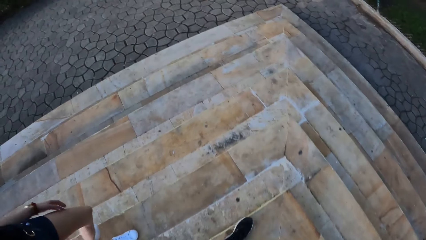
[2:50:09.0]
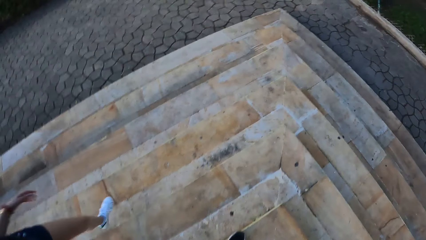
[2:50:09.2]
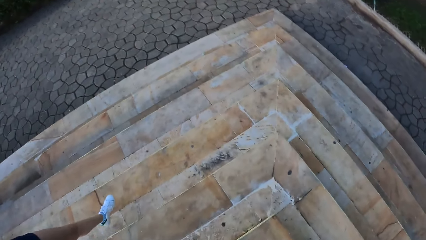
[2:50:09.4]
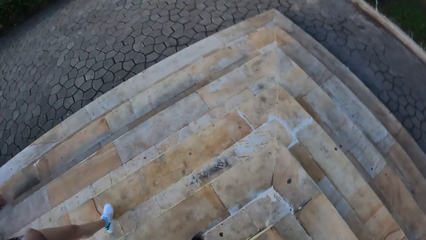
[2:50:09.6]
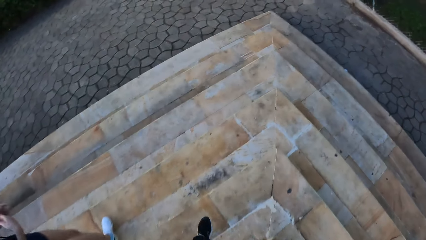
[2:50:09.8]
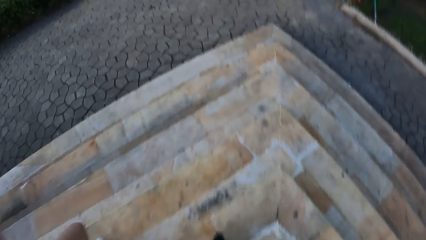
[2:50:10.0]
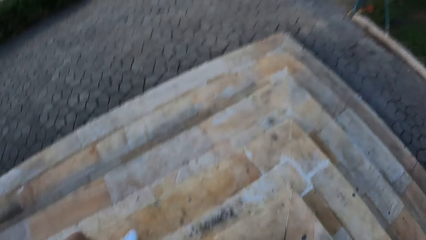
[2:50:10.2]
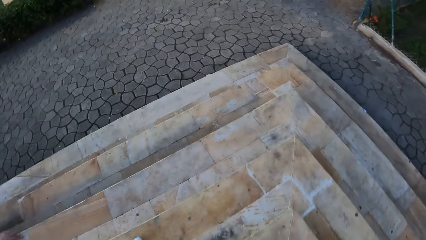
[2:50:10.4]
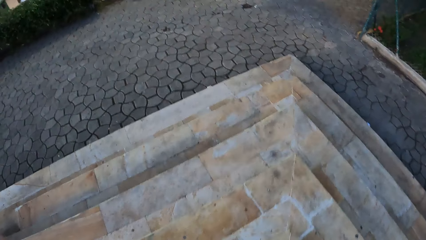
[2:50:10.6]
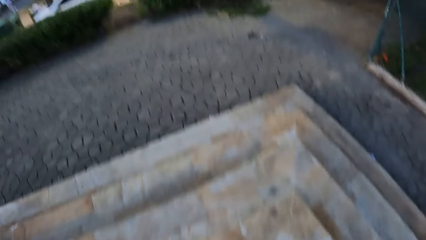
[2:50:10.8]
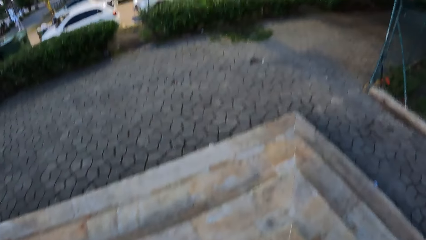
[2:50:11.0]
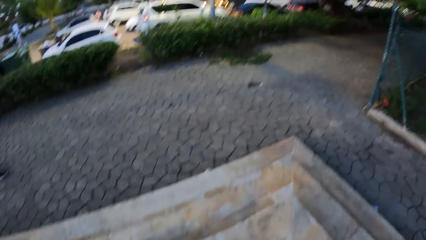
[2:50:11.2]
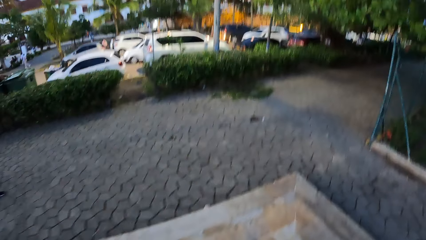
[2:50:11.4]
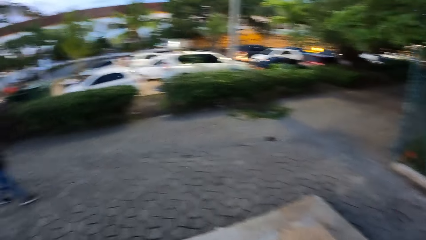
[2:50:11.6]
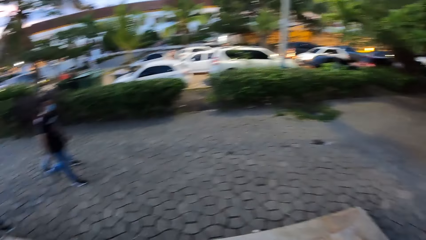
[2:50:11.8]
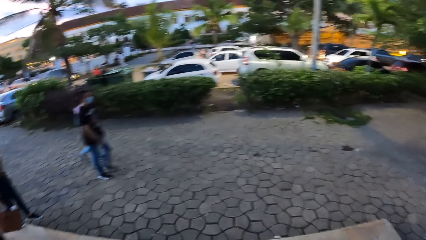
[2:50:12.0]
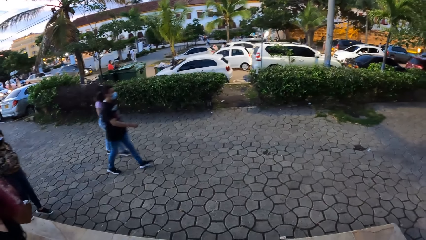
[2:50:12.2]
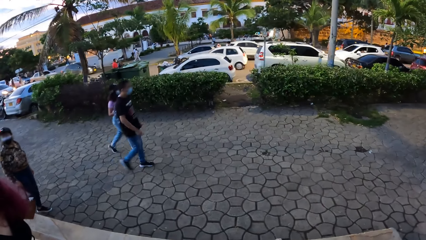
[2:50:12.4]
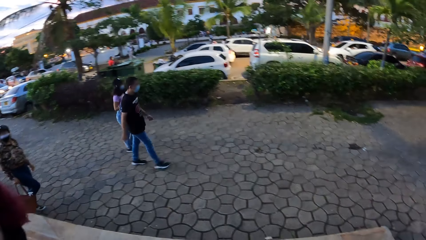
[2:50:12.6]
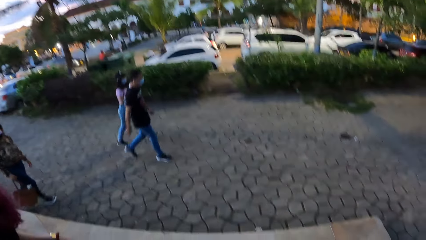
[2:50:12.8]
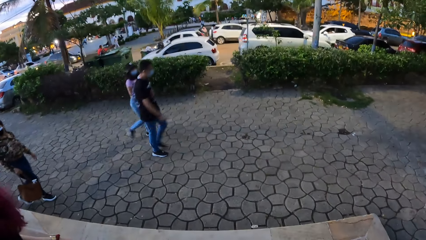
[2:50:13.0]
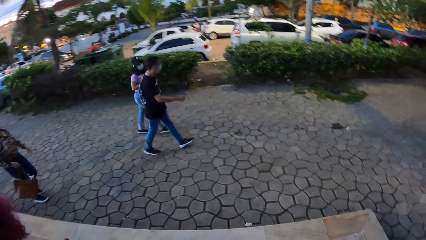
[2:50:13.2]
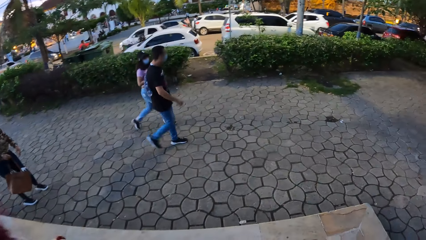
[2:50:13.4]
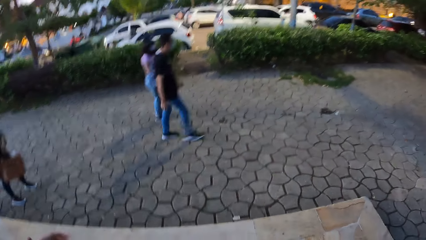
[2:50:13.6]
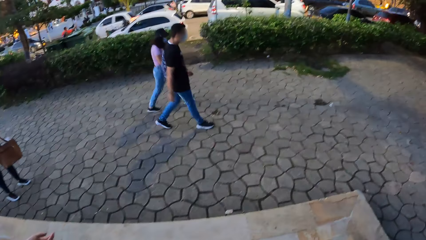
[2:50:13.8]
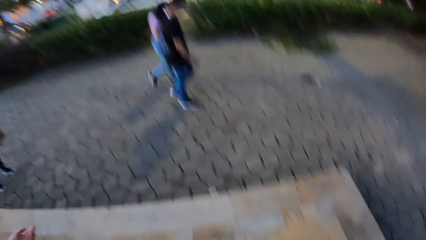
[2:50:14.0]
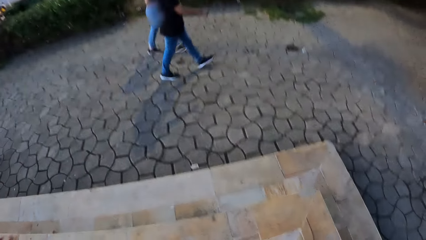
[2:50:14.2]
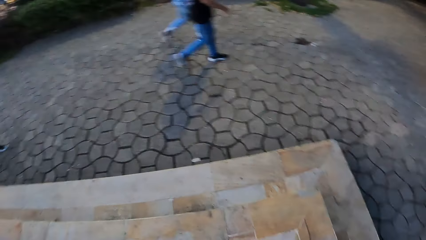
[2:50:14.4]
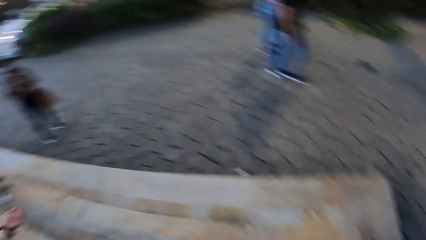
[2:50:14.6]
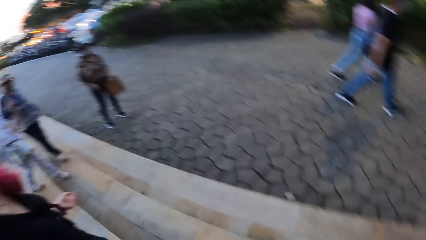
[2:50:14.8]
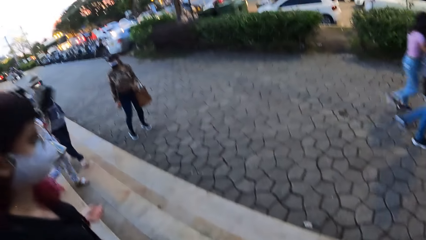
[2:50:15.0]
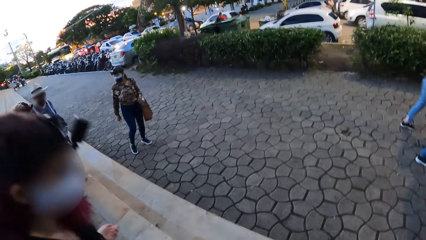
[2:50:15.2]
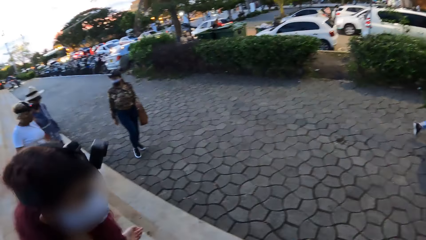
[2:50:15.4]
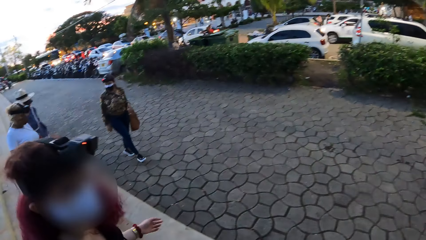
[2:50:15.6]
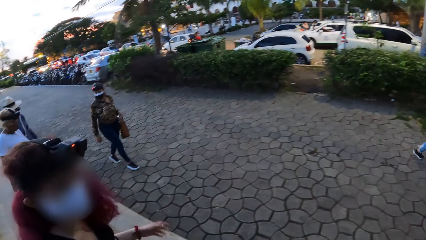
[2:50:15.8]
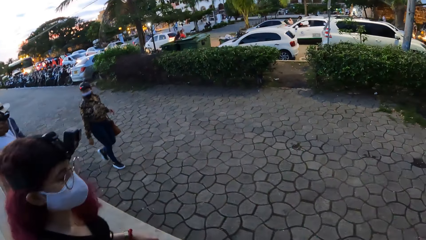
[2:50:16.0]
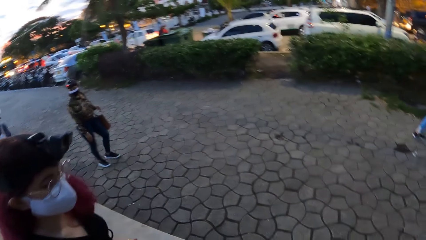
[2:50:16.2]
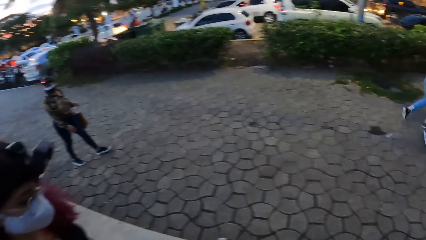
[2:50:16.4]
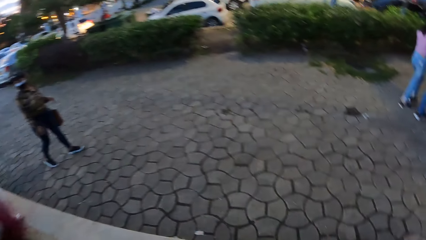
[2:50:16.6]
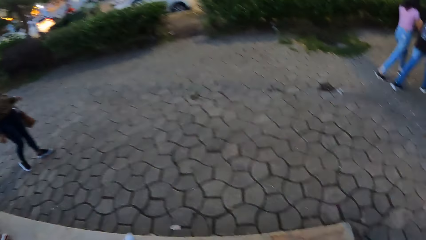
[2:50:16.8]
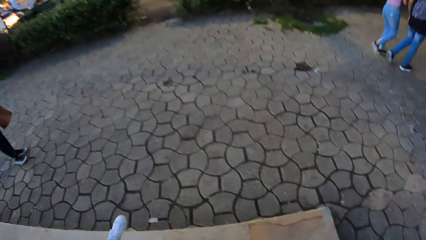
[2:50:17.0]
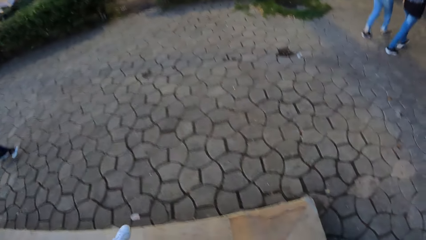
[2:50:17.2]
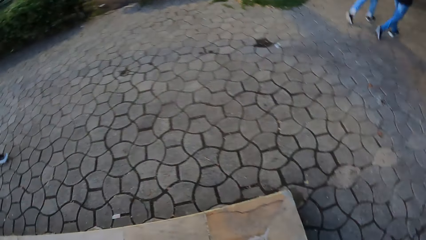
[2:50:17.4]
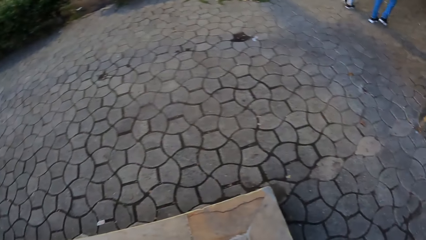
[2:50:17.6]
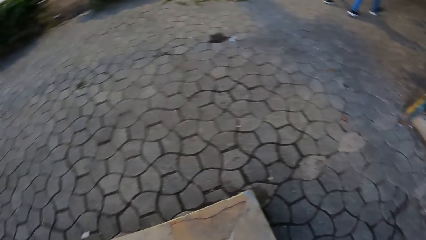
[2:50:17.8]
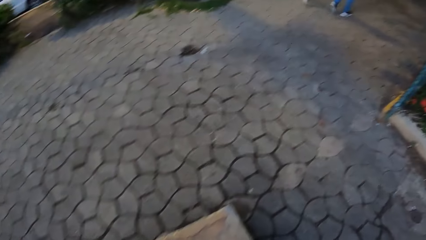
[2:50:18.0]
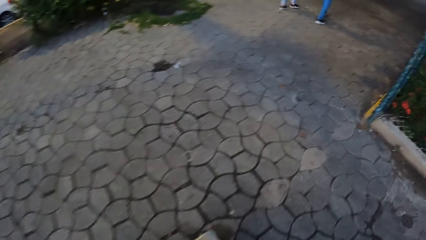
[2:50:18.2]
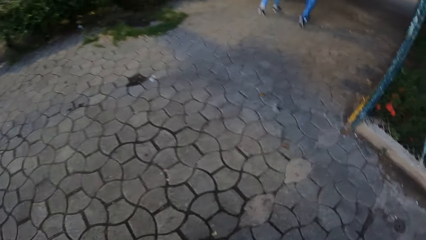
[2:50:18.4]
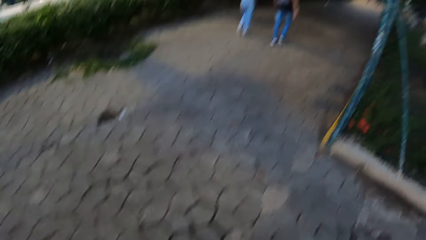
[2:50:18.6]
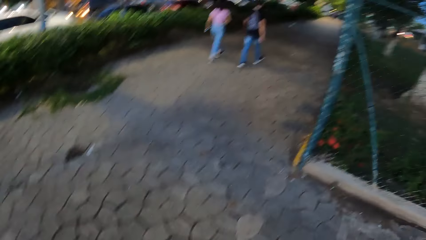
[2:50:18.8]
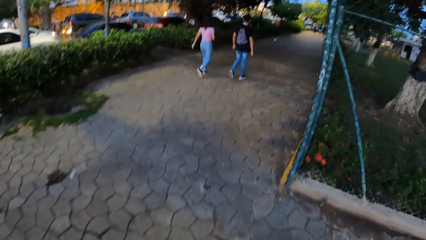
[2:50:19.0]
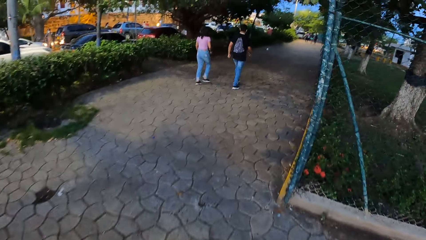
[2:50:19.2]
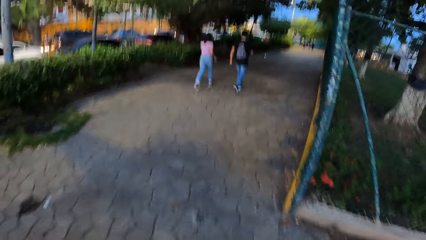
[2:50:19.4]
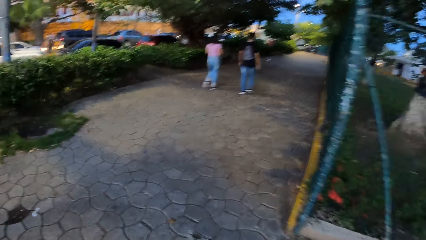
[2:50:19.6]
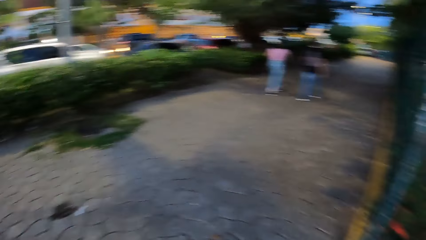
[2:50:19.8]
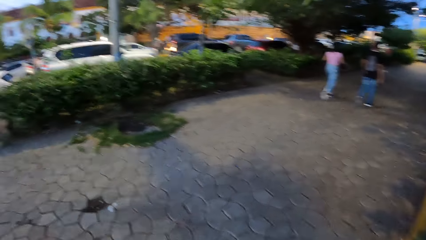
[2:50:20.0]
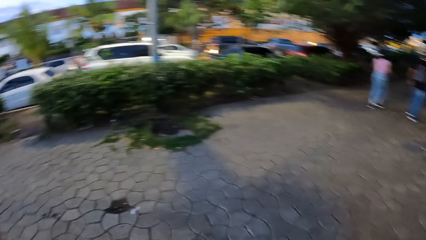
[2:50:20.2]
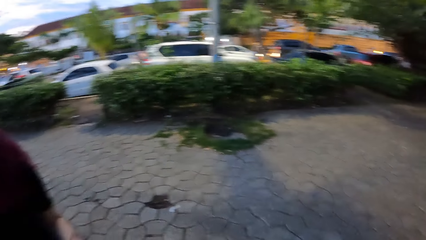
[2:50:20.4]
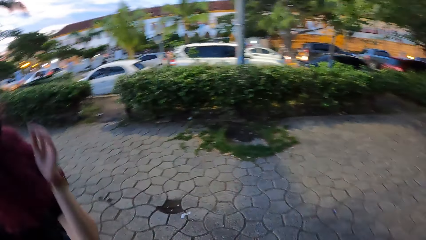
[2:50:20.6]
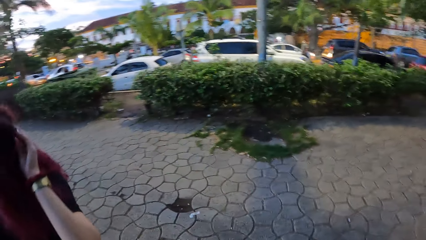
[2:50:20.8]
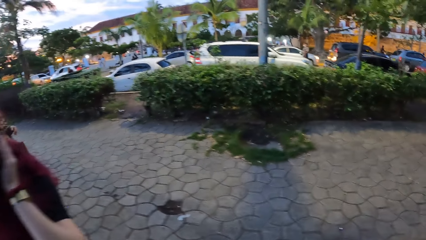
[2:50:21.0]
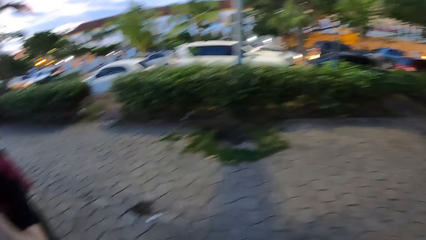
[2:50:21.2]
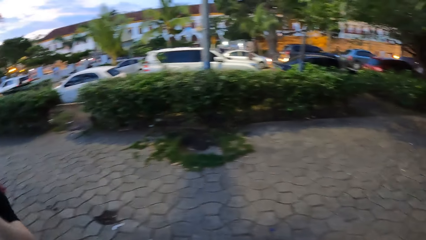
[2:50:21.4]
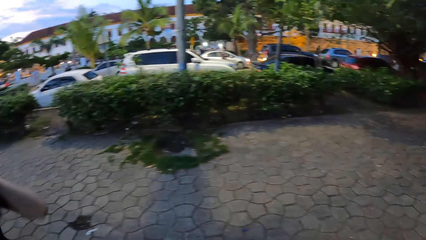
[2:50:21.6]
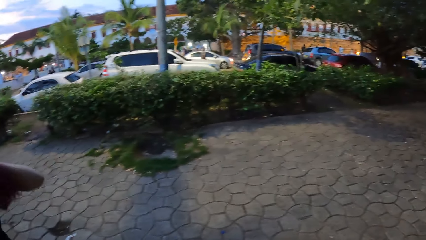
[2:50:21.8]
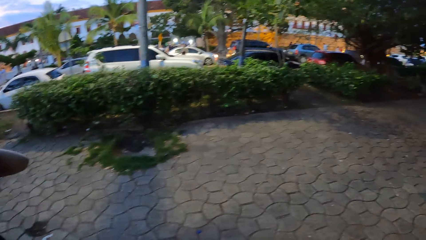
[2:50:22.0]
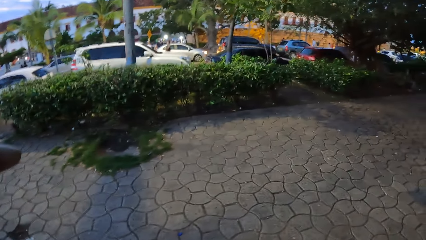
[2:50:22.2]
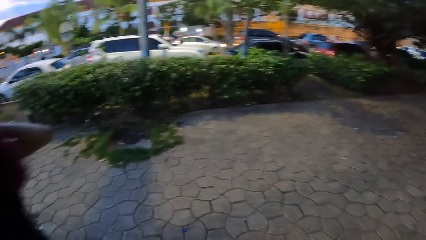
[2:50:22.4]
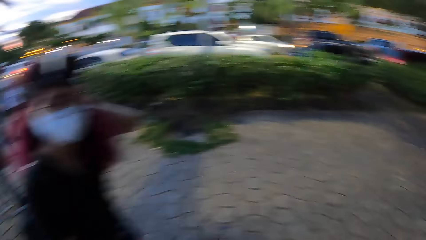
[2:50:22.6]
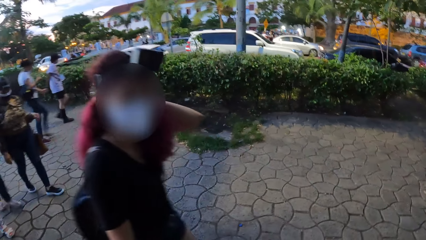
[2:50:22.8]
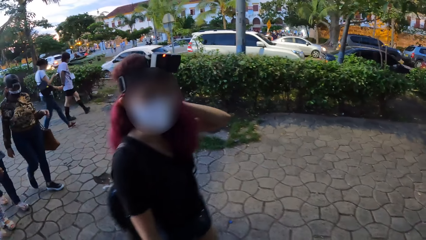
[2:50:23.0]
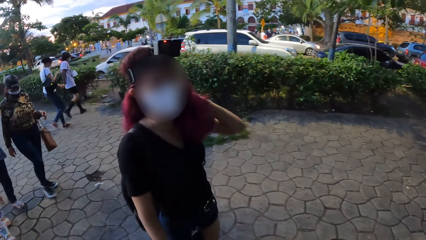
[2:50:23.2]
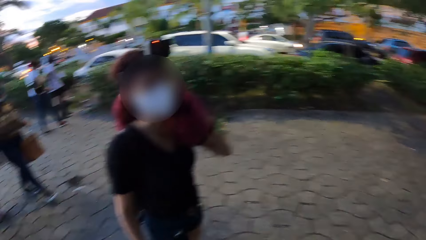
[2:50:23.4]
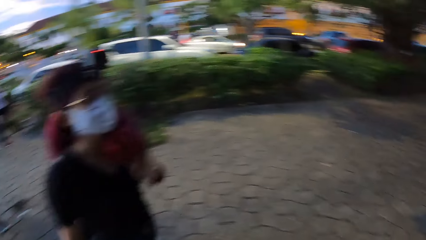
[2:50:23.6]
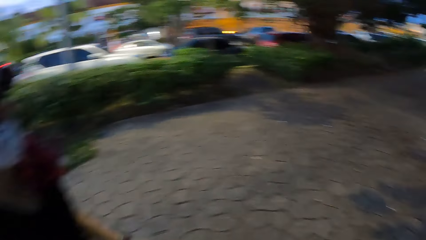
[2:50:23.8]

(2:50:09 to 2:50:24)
The camera wearer walks along the pavement. The woman touches her hair with her right hand. The woman interacts with the camera wearer.
